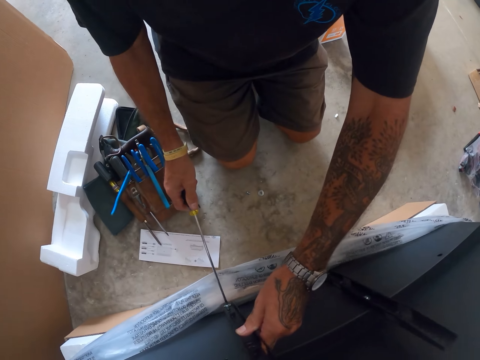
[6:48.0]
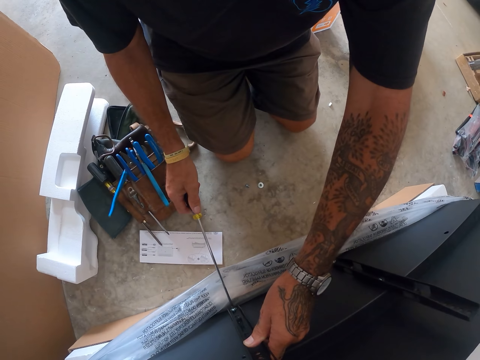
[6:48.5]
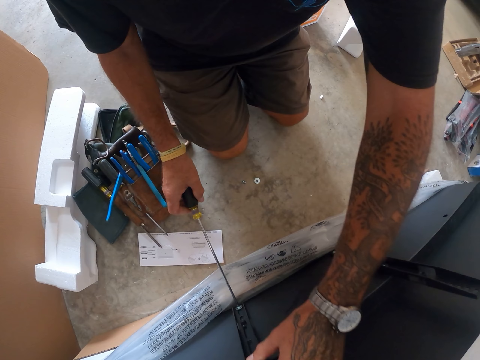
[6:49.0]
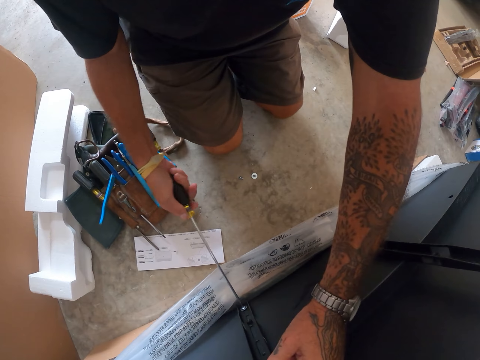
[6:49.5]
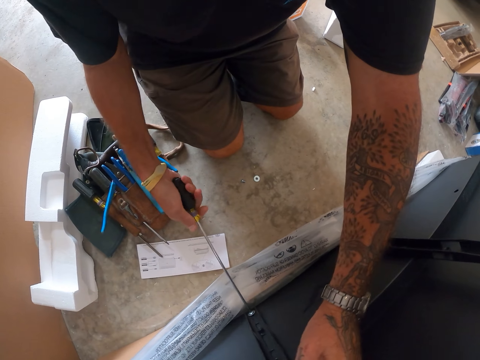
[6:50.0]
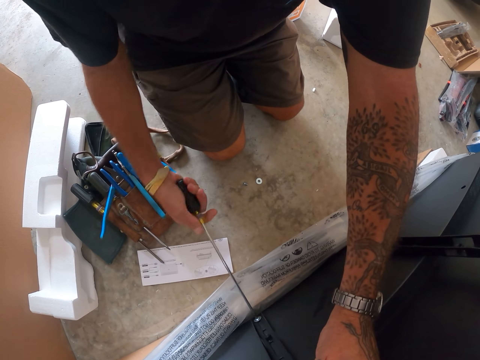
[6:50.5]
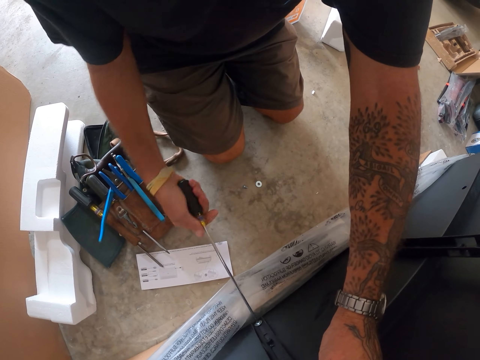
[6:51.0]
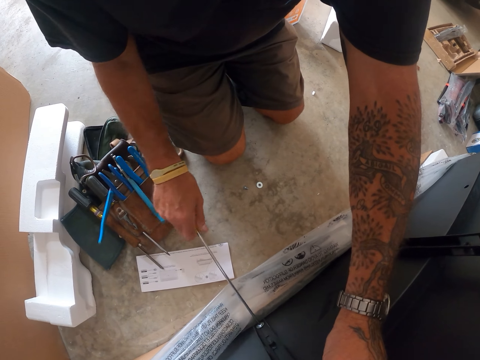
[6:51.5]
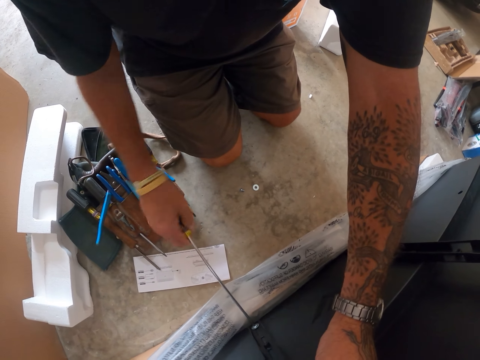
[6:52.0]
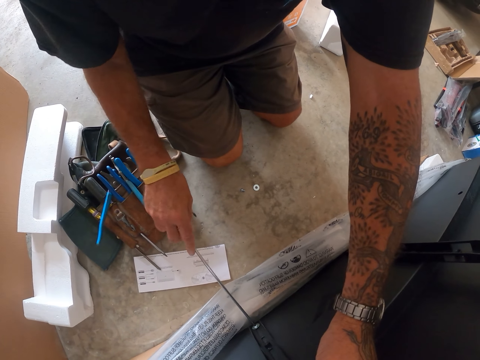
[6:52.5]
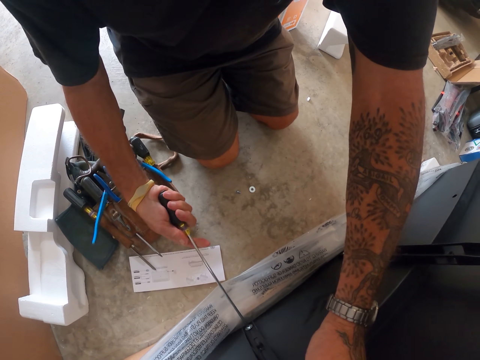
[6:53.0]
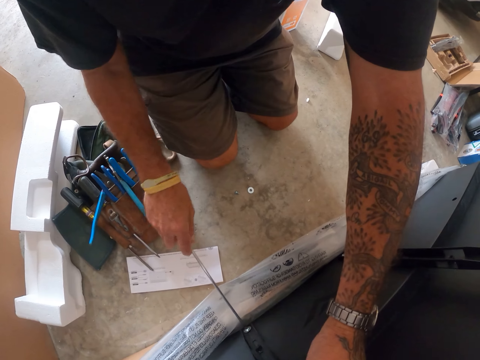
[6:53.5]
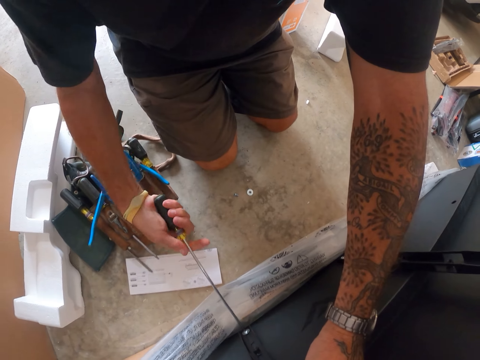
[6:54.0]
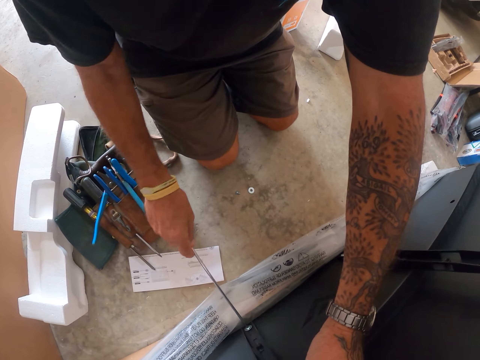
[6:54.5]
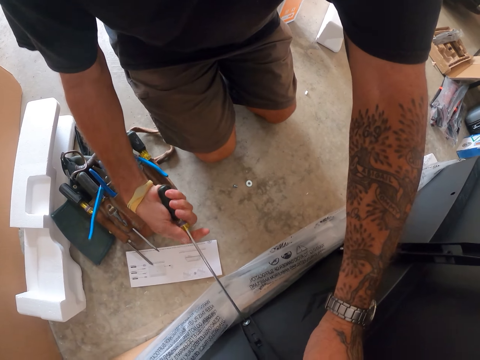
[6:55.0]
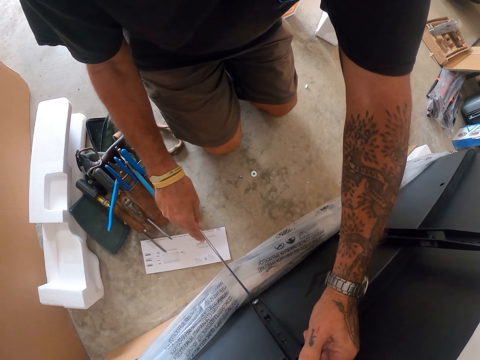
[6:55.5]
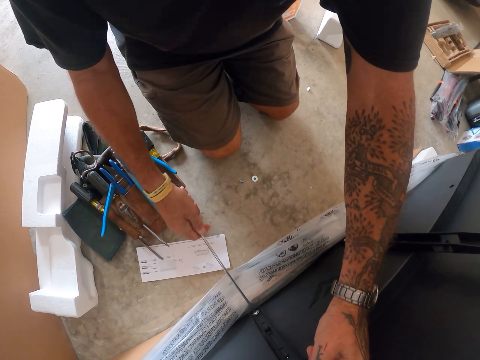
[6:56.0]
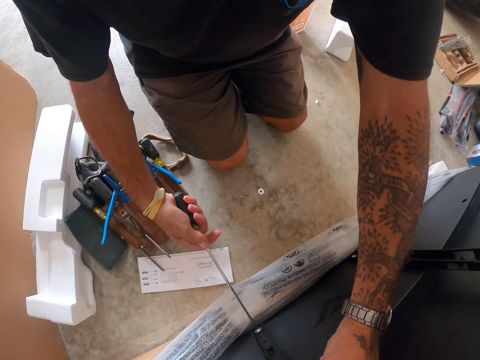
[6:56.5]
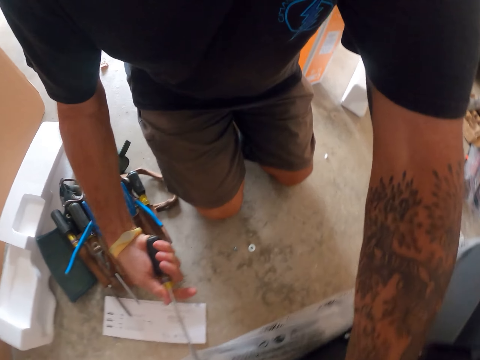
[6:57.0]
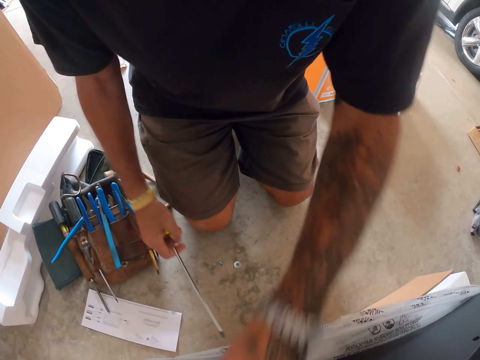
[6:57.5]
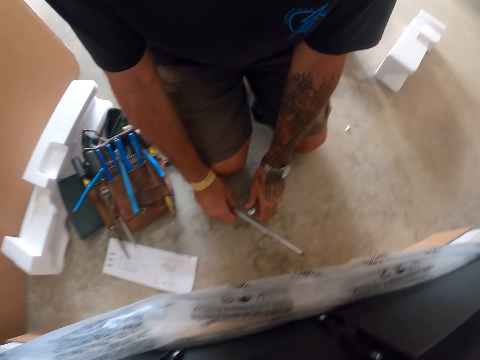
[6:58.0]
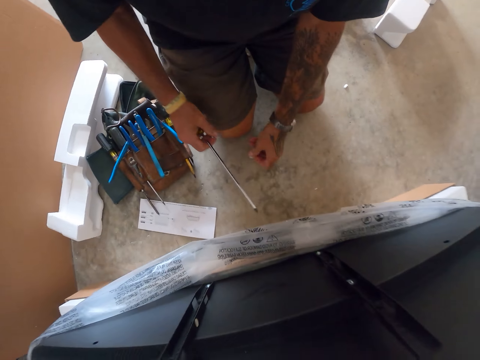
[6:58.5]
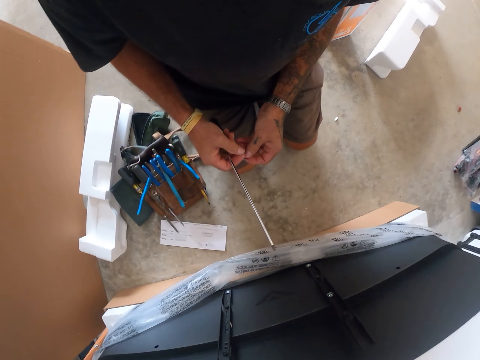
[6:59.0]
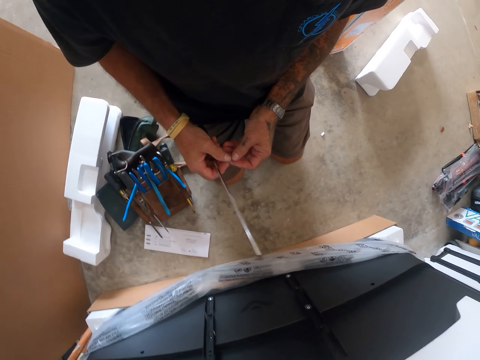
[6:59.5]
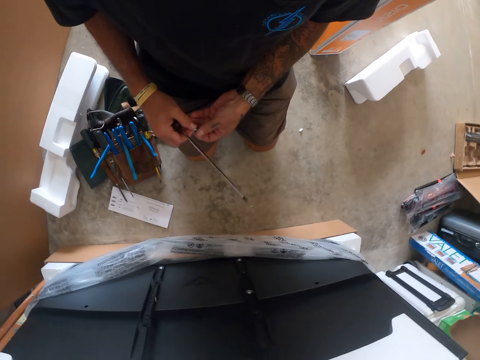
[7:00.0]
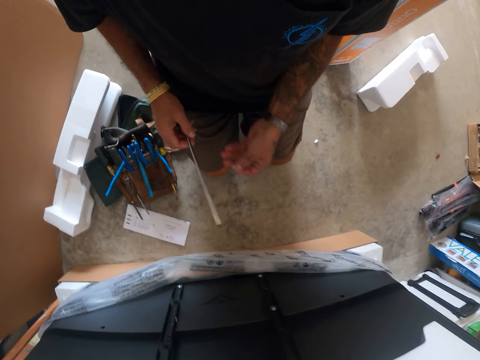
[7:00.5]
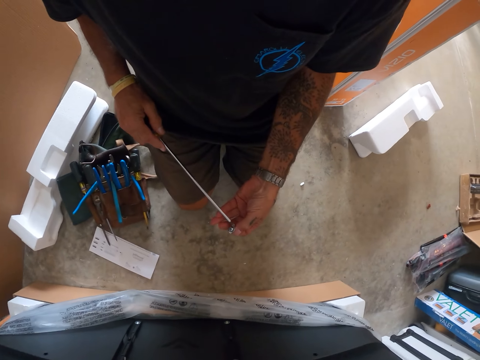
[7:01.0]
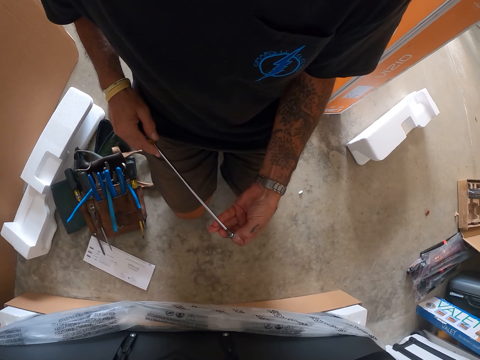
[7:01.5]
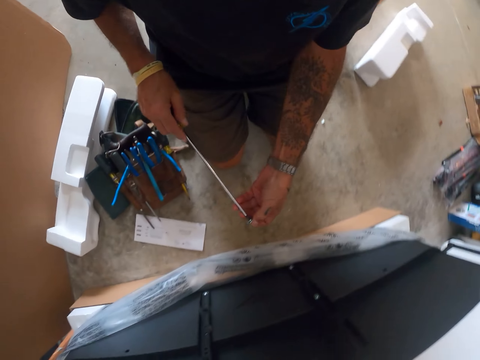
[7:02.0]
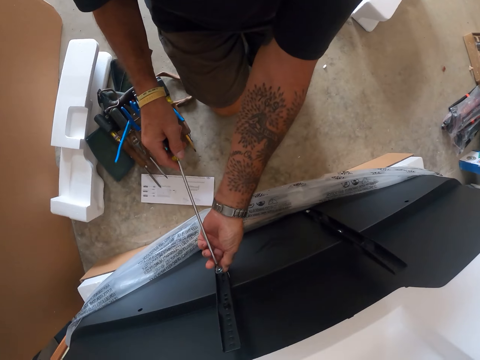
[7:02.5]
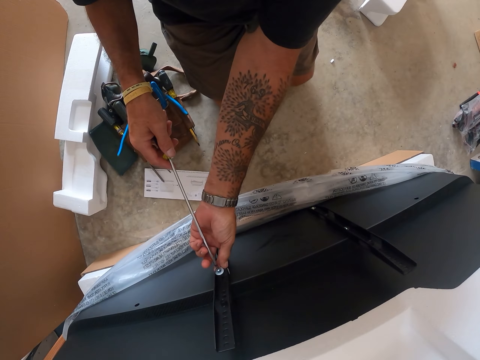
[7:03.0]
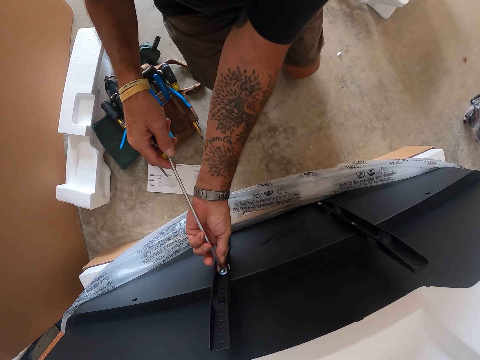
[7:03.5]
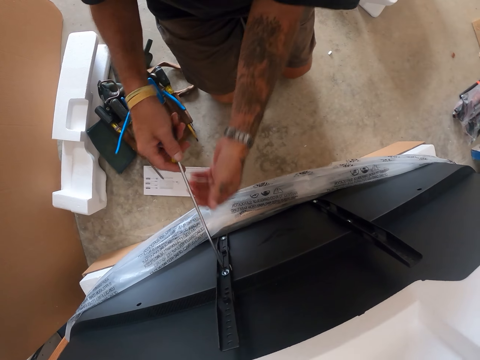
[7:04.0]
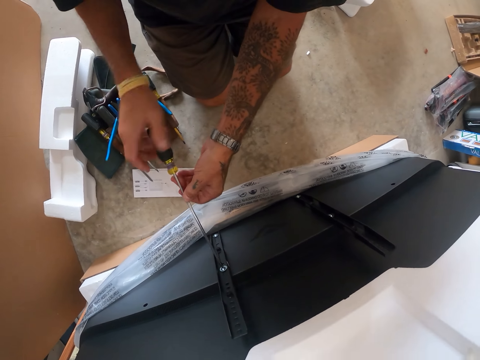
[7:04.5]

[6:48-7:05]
The camera wearer tightens a screw with a screwdriver. They pick up a nut and pick up a screw. They fit the screw in the nut. They put the screwdriver on the nut. They tighten the nuts.

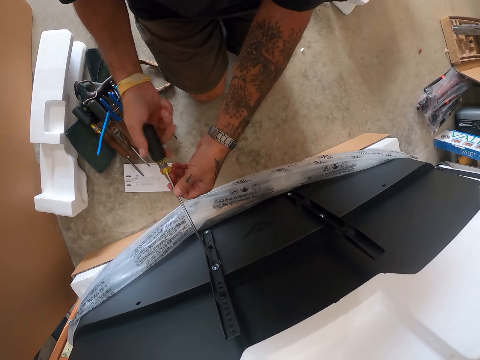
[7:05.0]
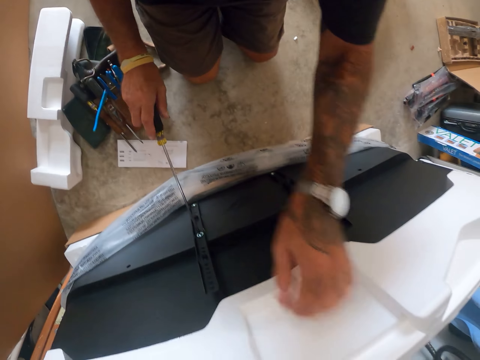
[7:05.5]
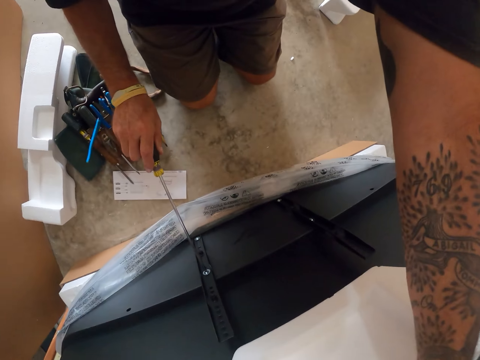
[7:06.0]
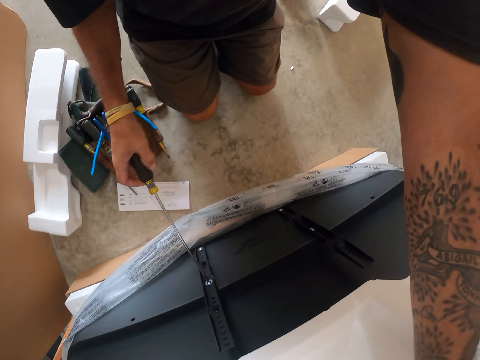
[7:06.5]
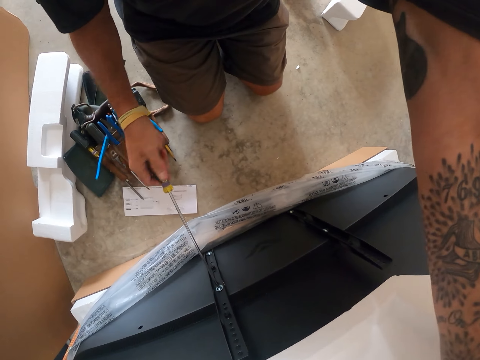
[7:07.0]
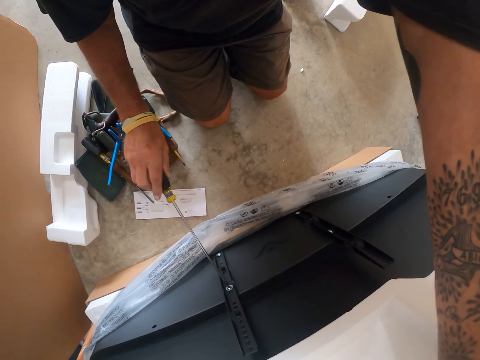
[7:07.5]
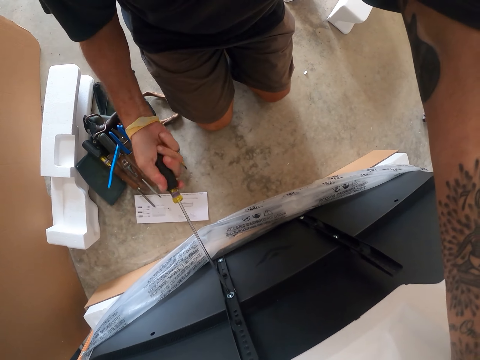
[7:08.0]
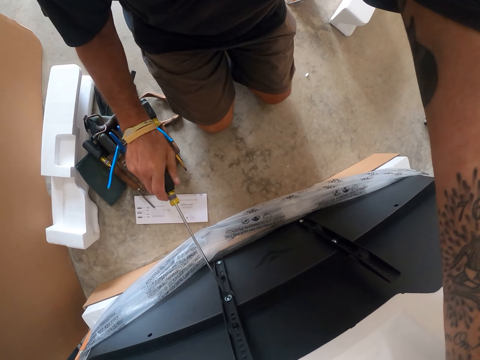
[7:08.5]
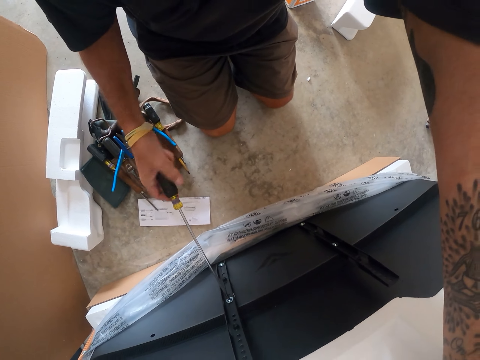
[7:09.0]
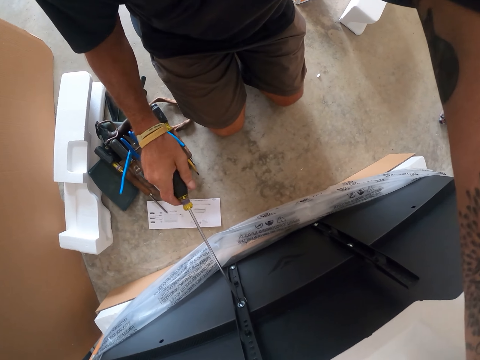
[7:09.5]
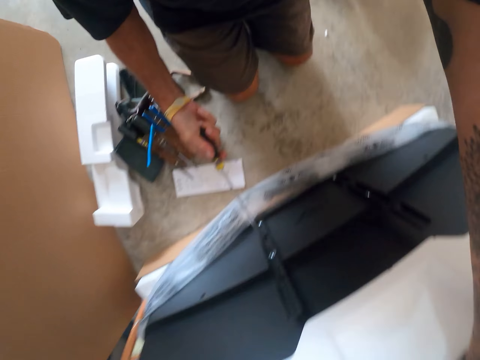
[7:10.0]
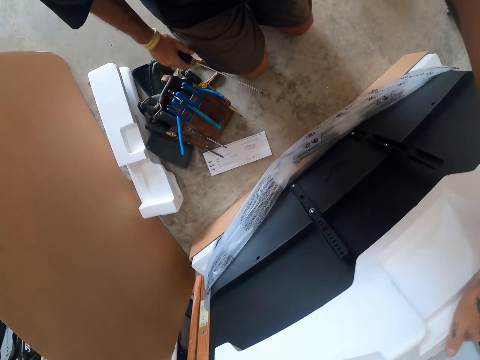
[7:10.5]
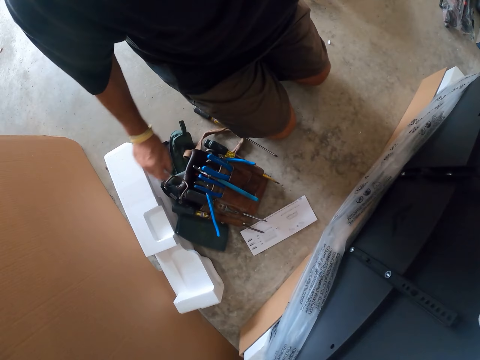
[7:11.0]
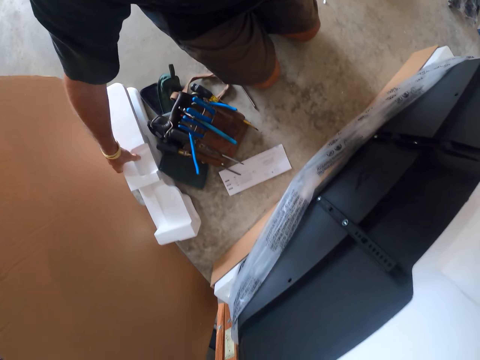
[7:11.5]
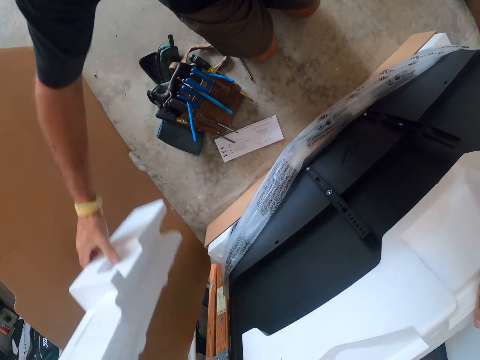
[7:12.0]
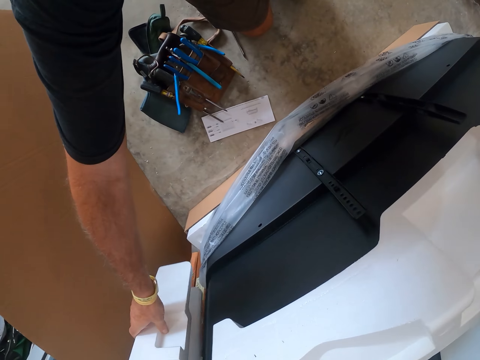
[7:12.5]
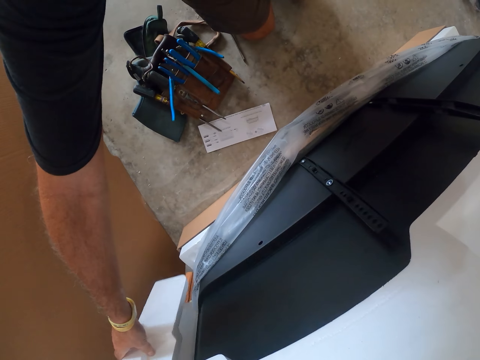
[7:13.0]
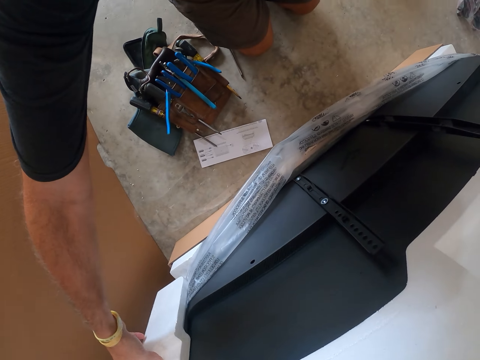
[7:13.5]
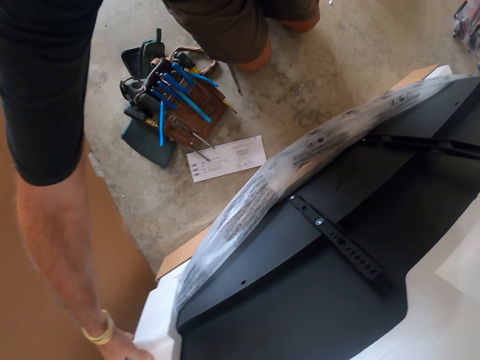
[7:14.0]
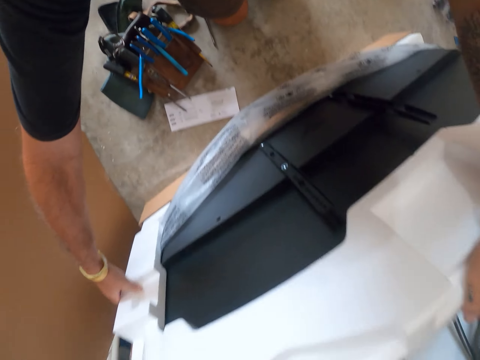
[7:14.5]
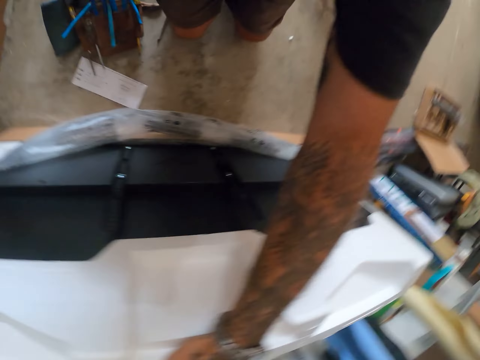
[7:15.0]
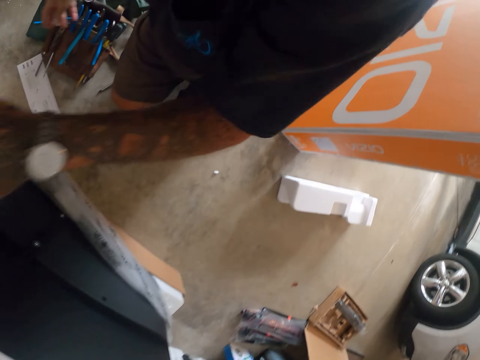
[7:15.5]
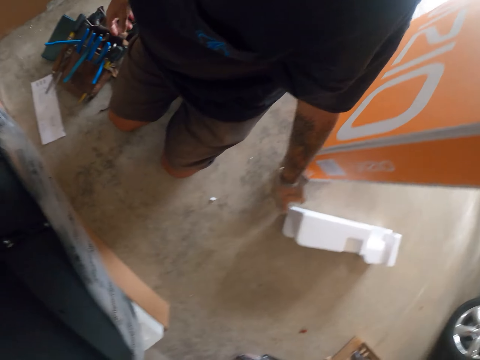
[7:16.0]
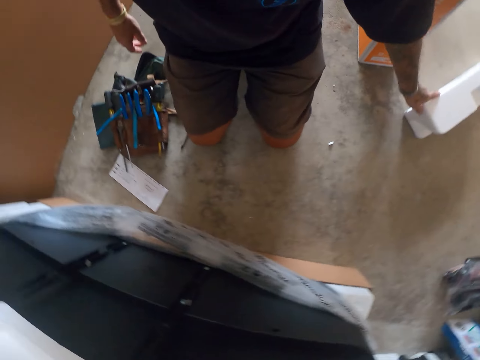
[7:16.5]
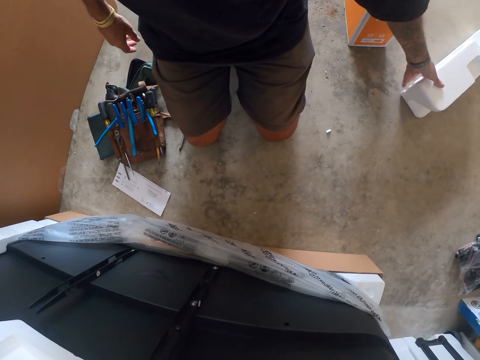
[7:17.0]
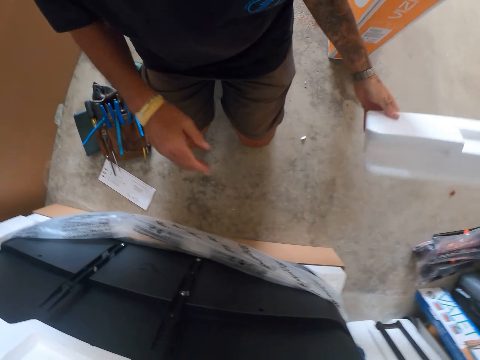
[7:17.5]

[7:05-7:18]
The camera wearer drops the screwdriver on the floor. They pick up something, move the object, and fit something on something. They pick up the object.
